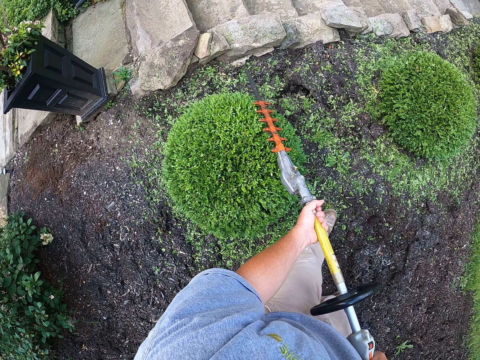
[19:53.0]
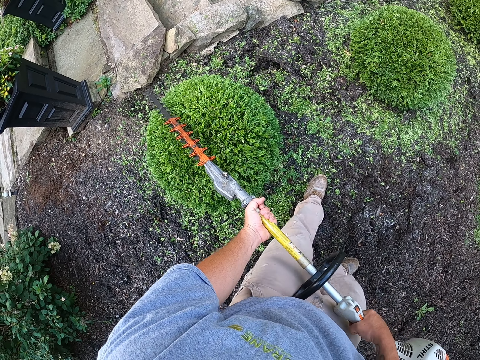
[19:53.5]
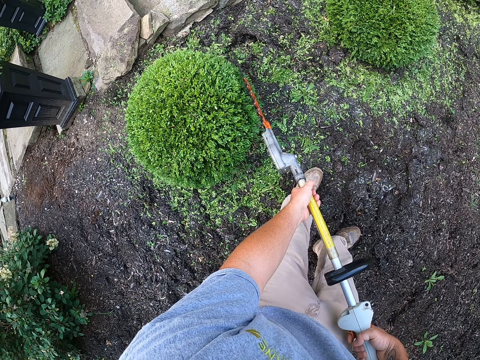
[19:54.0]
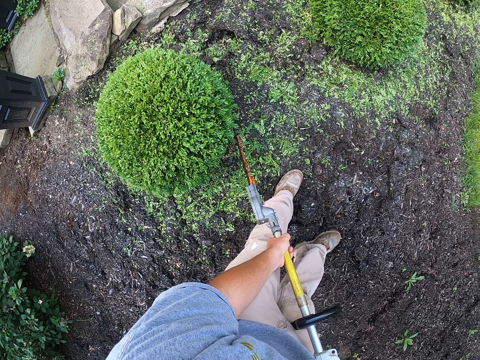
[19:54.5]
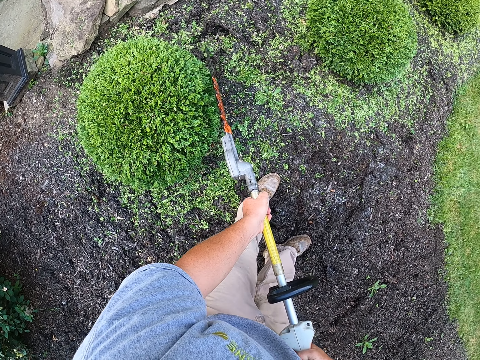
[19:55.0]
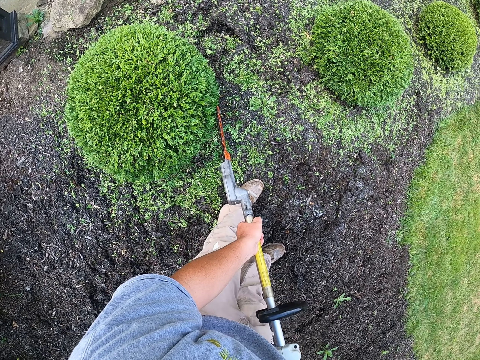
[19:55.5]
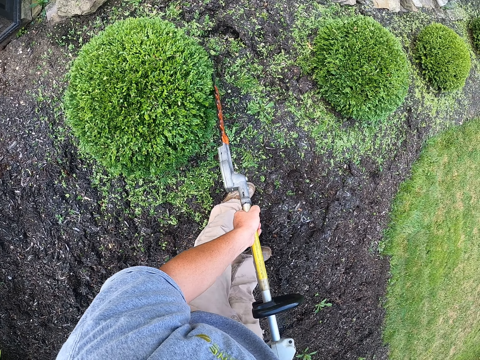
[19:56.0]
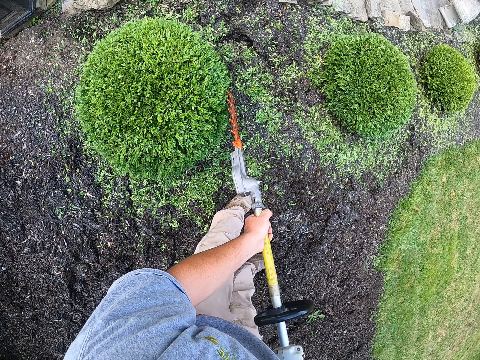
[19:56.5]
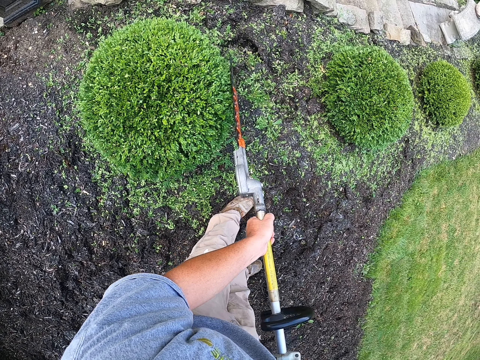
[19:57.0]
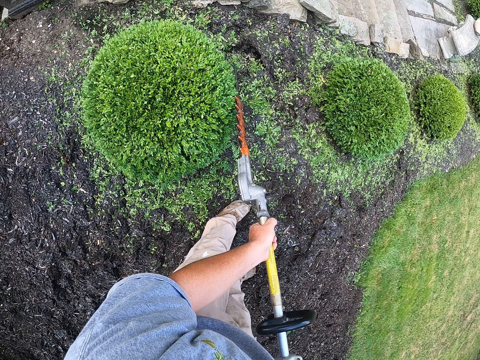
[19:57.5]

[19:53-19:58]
The camera wearer steps backward. They trim the tree with a trimmer.

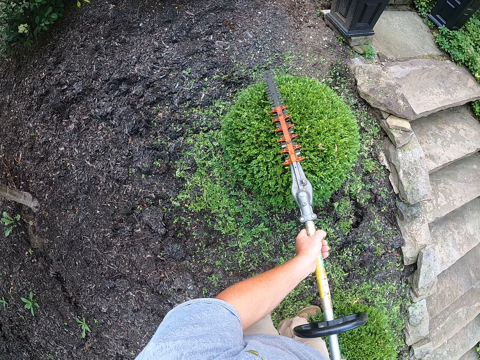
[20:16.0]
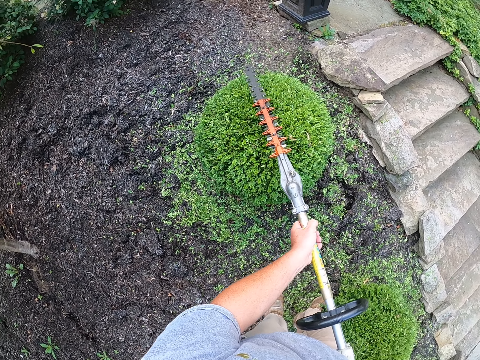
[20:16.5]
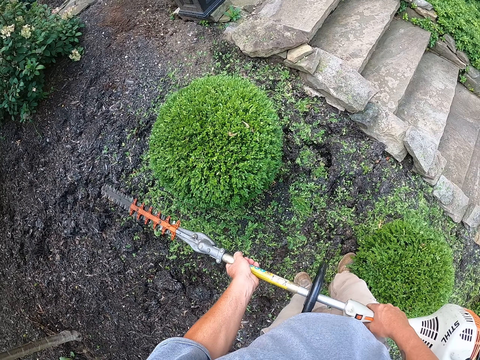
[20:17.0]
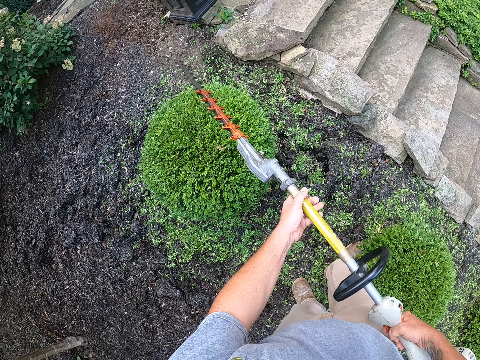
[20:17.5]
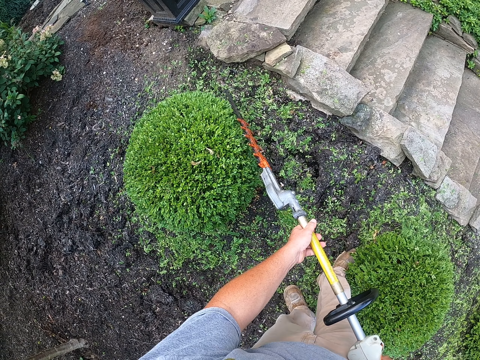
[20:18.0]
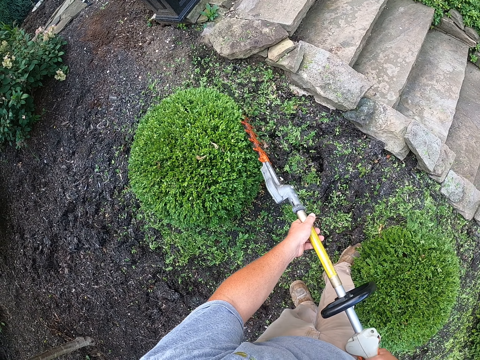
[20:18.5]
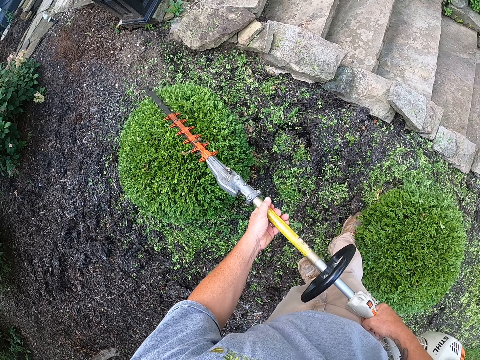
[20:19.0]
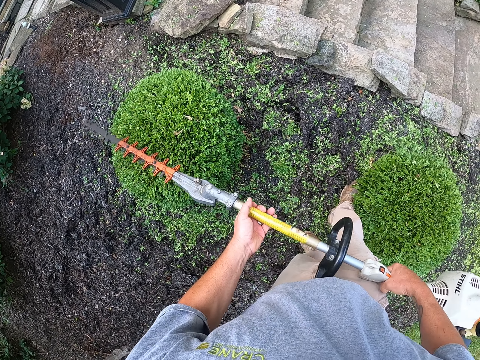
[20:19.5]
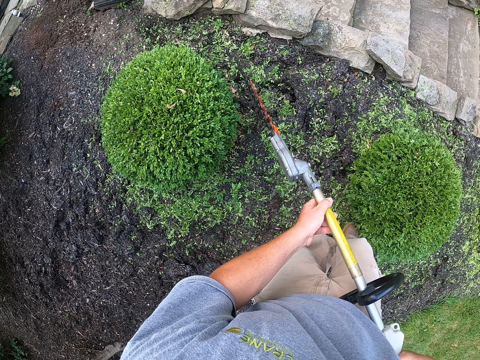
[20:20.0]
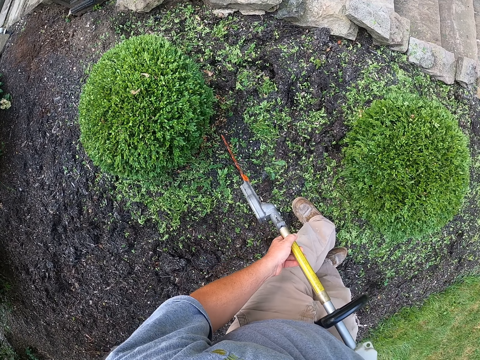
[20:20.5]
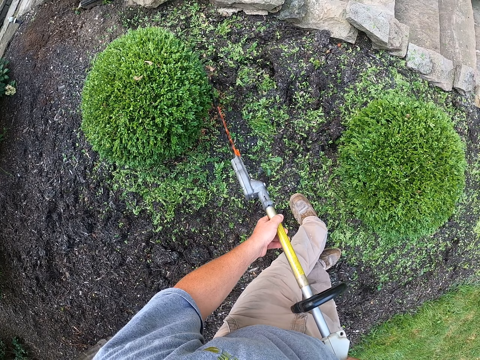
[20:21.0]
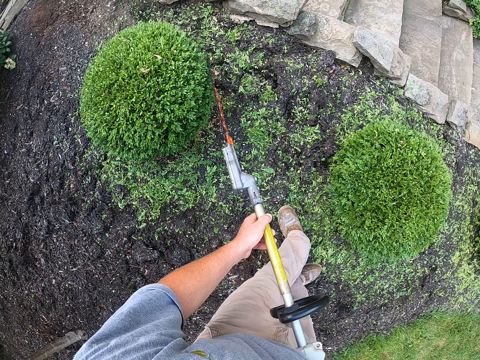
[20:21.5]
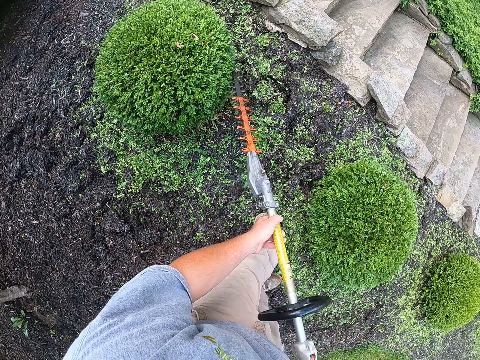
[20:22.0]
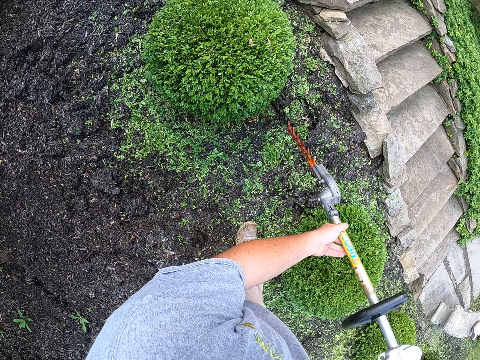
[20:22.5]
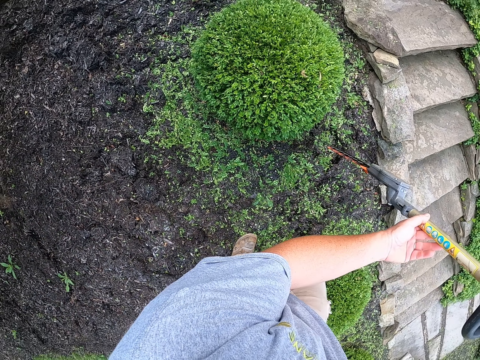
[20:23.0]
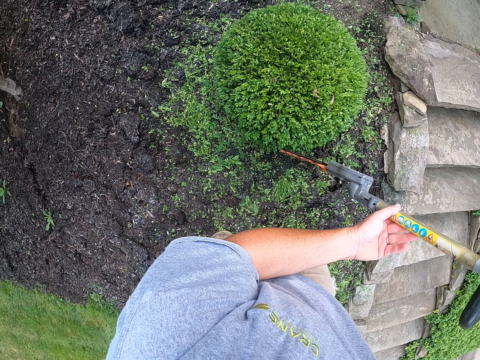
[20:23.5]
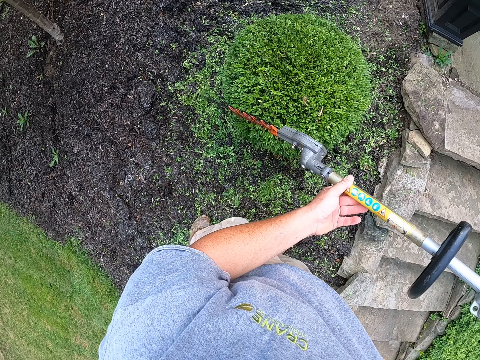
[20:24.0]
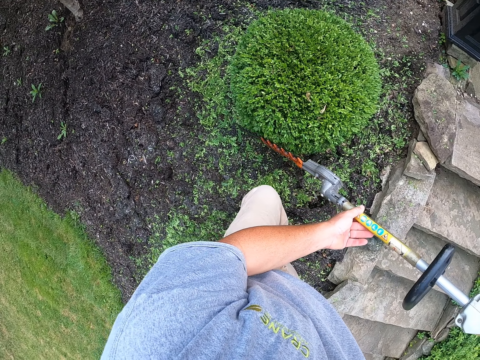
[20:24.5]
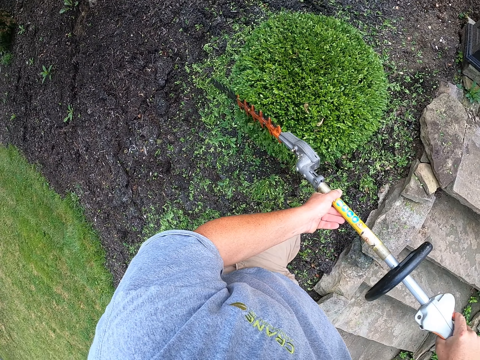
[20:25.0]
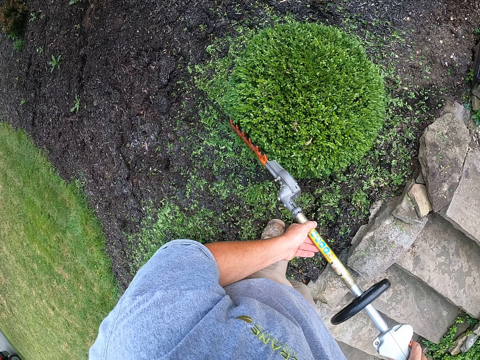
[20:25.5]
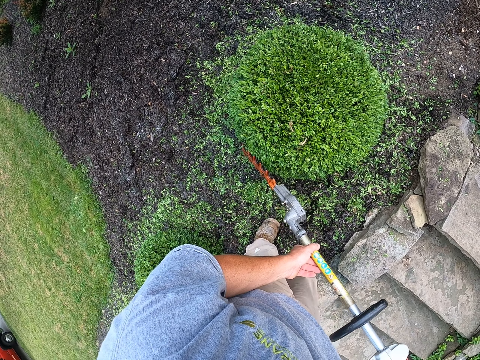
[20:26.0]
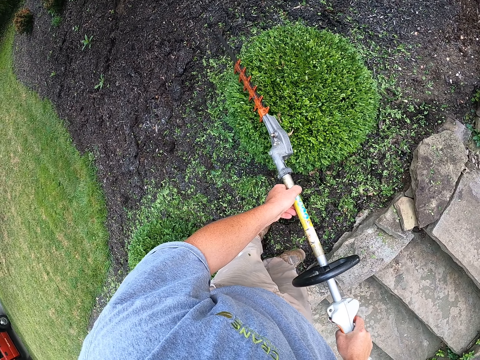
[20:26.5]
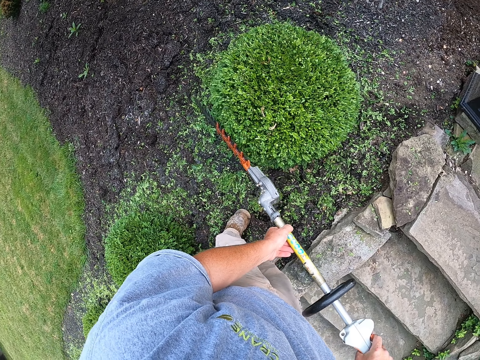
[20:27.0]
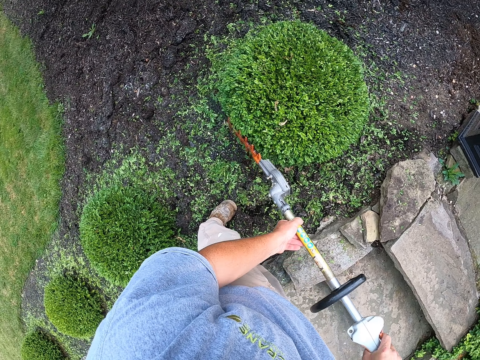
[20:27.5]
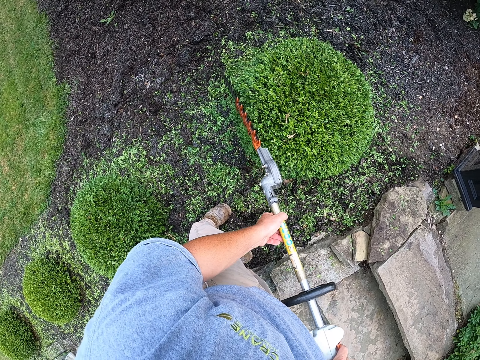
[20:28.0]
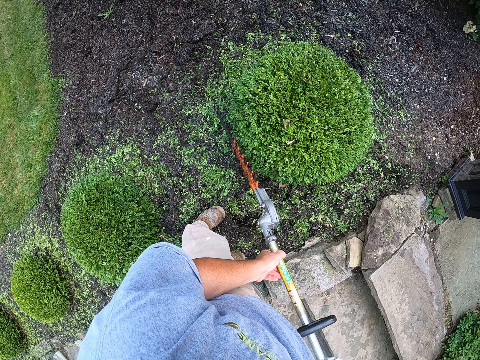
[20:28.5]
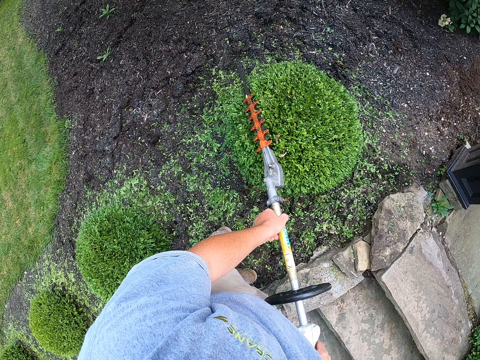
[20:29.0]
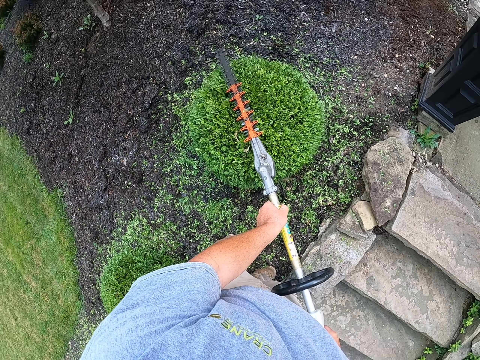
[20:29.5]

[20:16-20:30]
The camera wearer steps forward. They trim the tree with a trimmer. They step backward. They trim the tree with the trimmer.

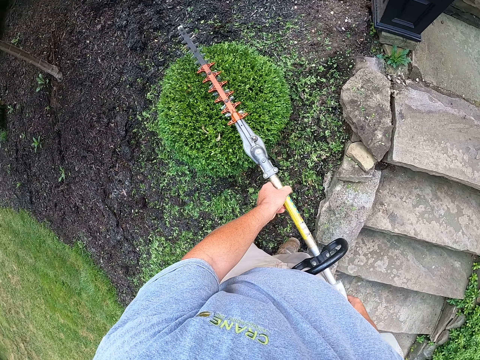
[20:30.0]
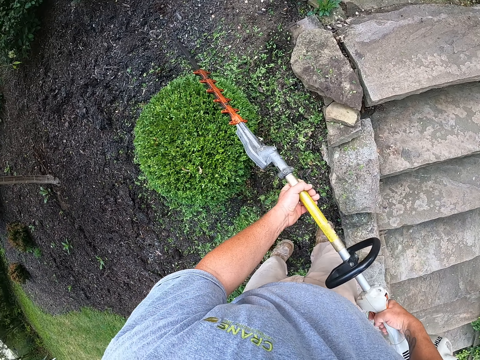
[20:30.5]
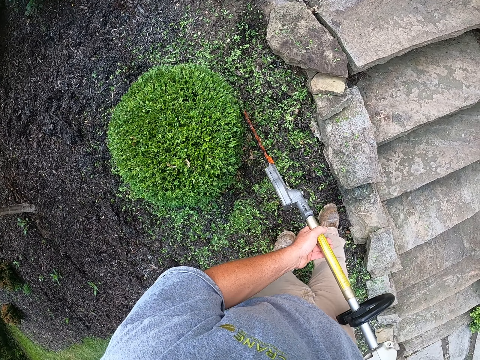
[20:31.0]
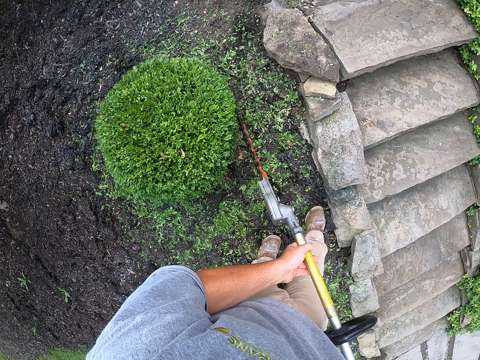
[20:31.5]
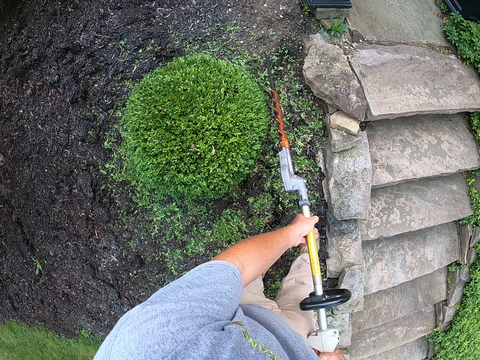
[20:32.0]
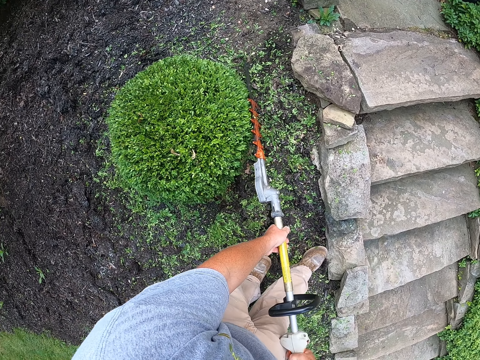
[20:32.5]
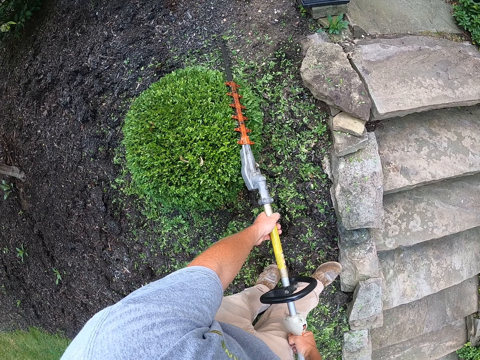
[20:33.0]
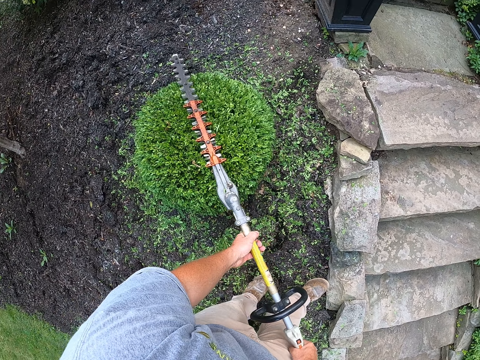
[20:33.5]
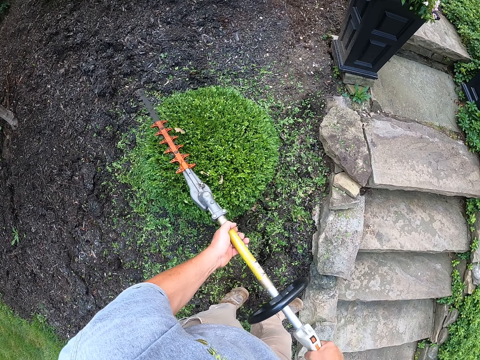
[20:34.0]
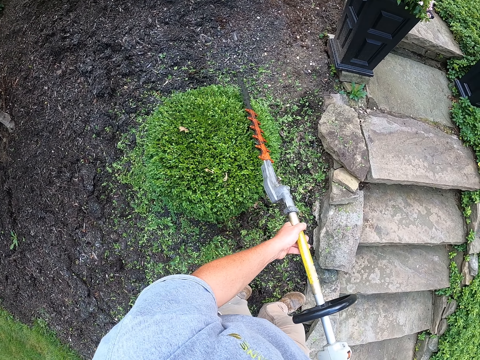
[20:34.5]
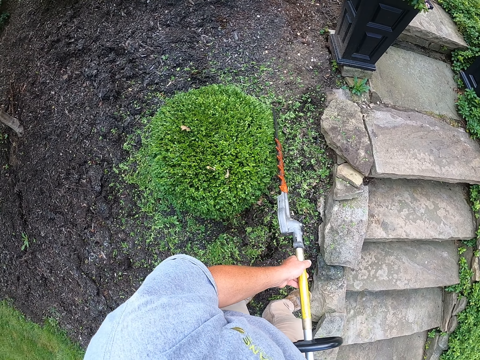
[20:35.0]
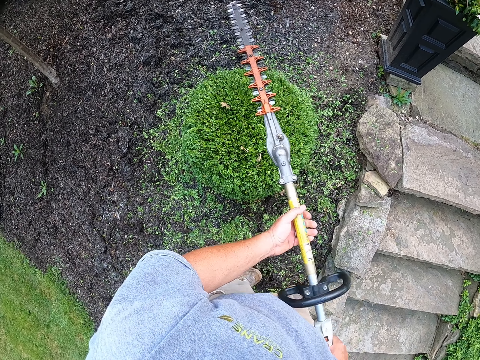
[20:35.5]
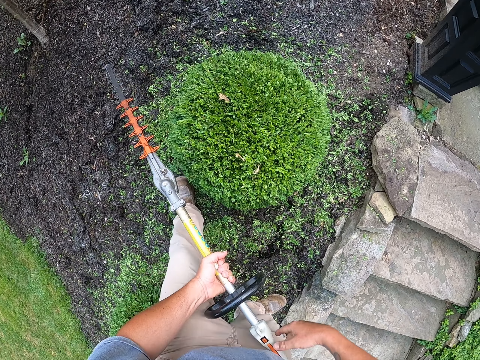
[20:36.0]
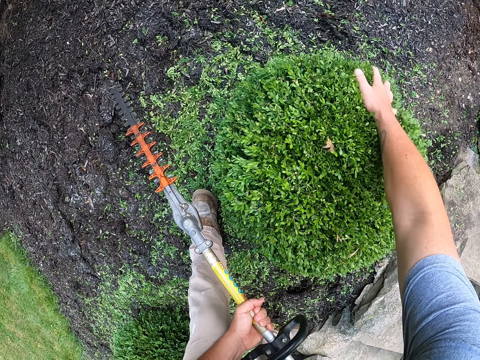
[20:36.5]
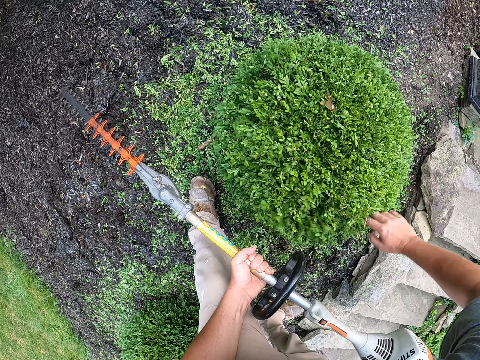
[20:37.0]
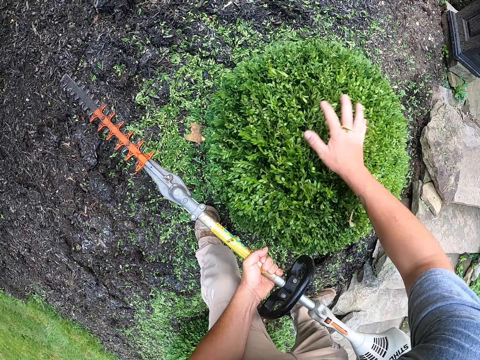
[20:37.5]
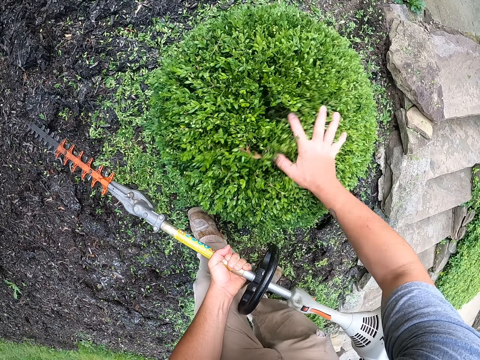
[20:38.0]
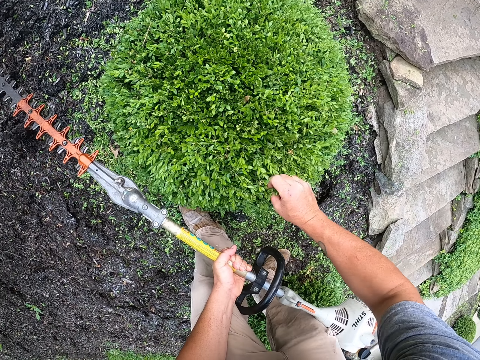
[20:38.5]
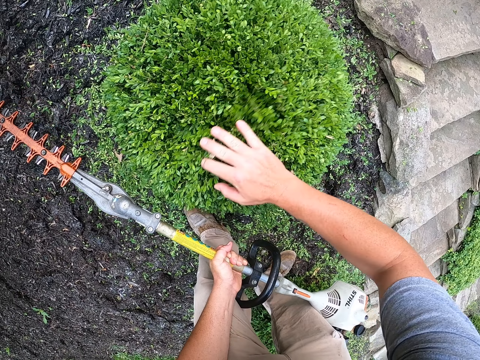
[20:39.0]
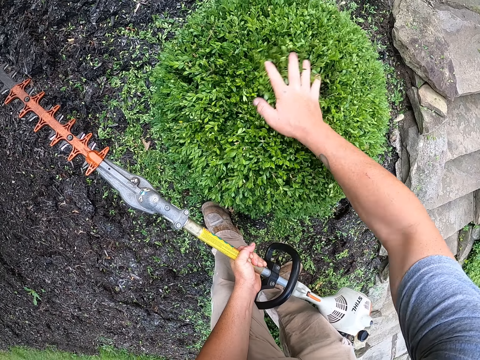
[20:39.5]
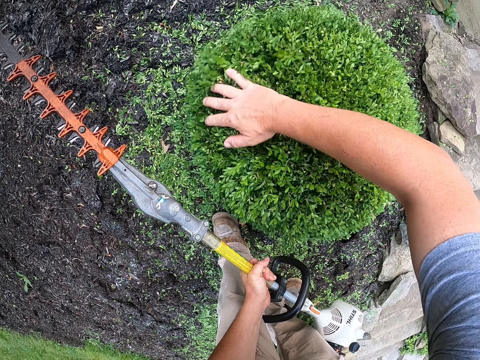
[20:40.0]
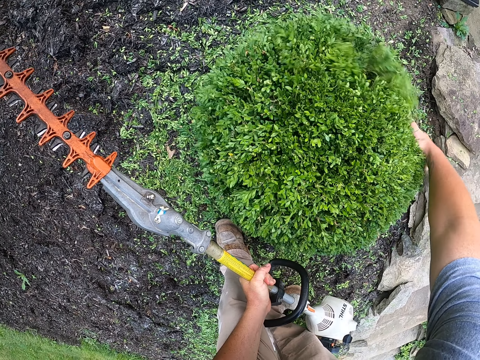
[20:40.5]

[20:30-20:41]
The camera wearer shakes off the loose leaves in the hedge plant with his hand.
